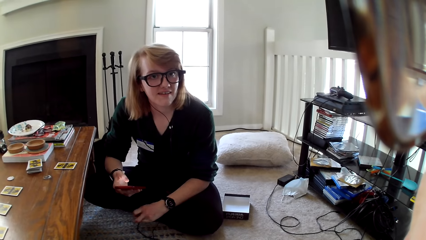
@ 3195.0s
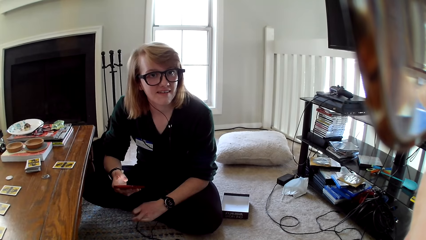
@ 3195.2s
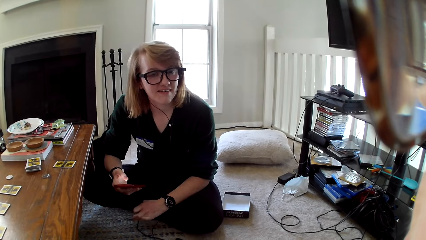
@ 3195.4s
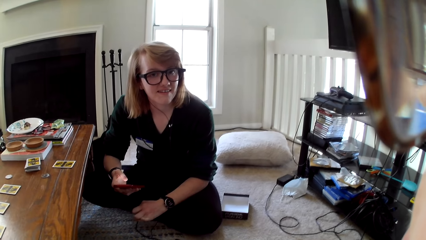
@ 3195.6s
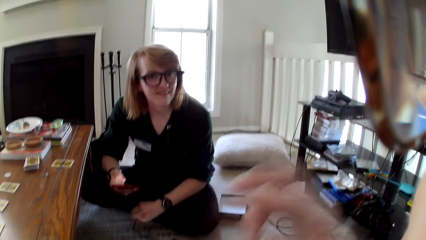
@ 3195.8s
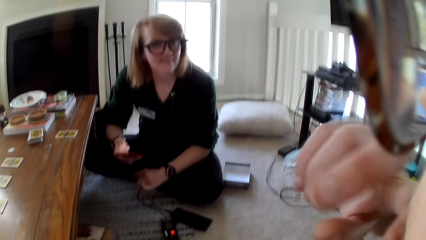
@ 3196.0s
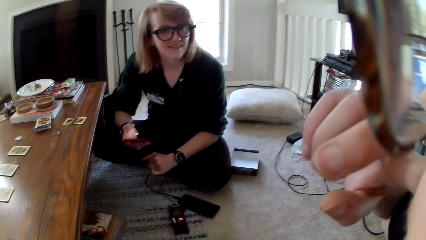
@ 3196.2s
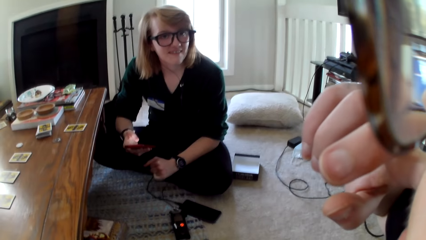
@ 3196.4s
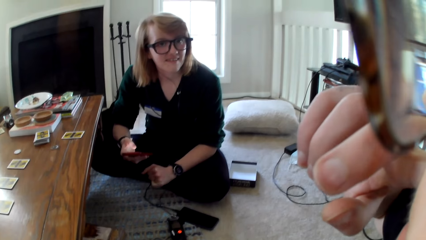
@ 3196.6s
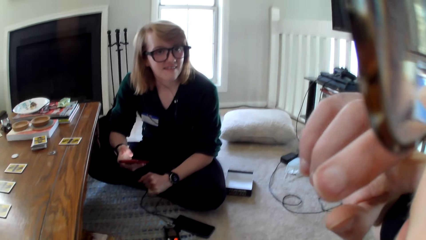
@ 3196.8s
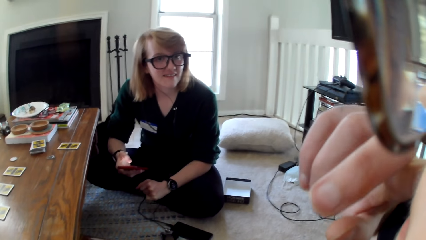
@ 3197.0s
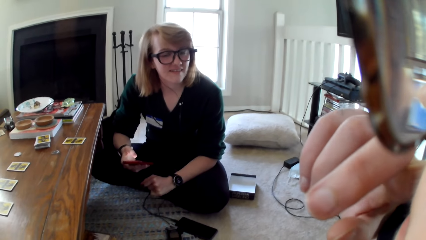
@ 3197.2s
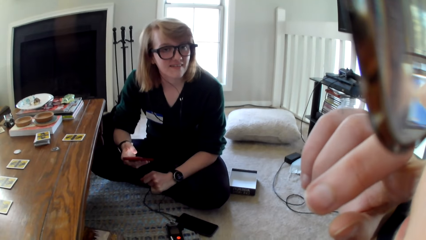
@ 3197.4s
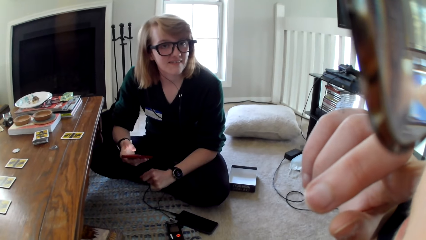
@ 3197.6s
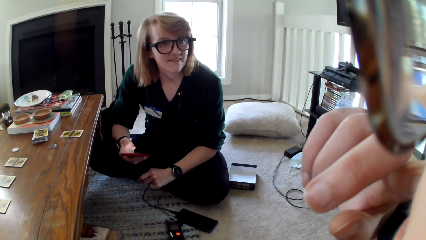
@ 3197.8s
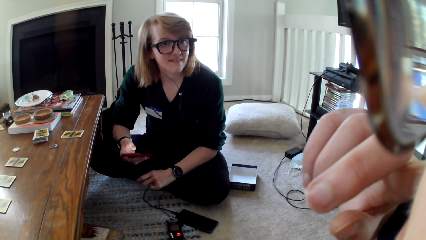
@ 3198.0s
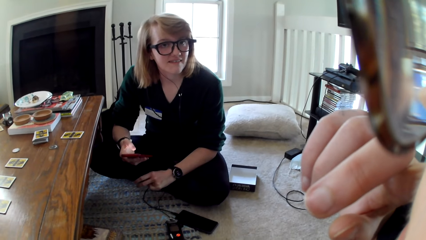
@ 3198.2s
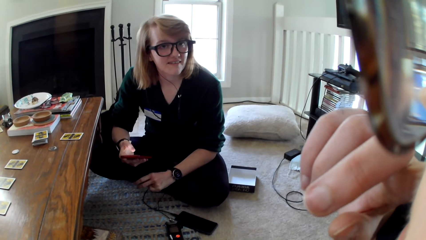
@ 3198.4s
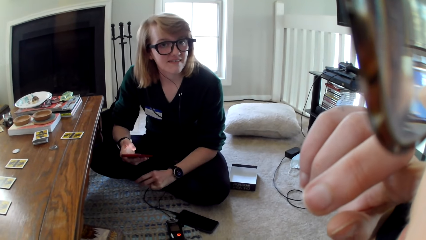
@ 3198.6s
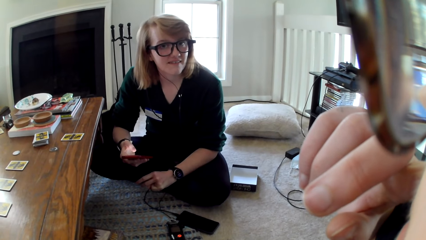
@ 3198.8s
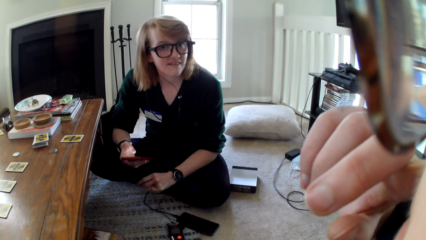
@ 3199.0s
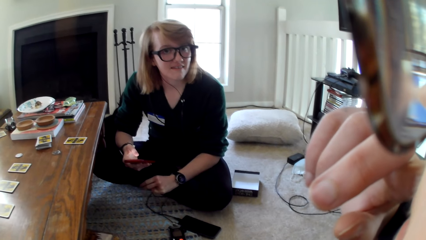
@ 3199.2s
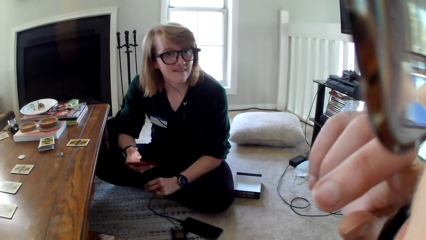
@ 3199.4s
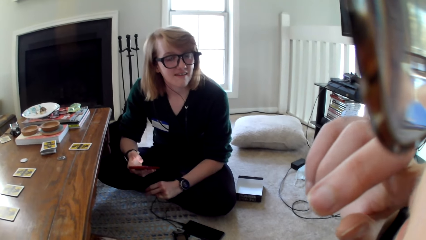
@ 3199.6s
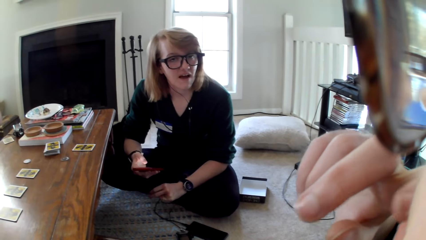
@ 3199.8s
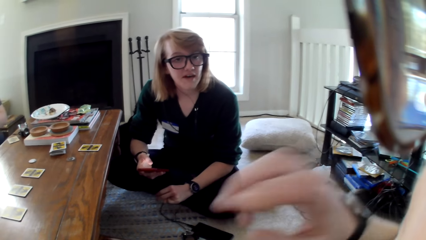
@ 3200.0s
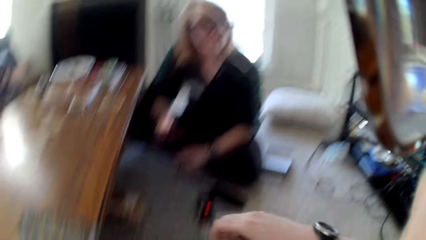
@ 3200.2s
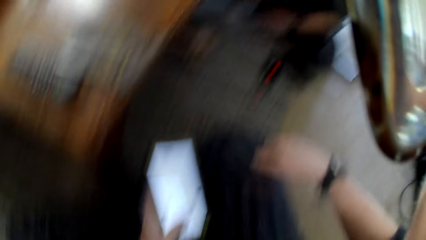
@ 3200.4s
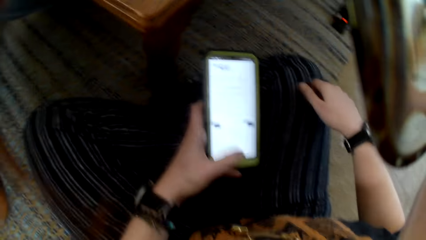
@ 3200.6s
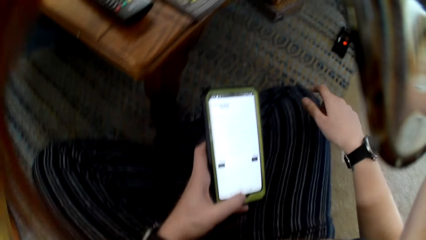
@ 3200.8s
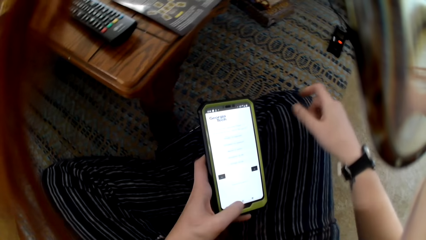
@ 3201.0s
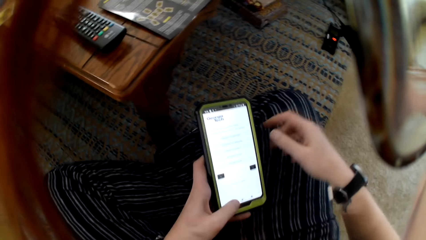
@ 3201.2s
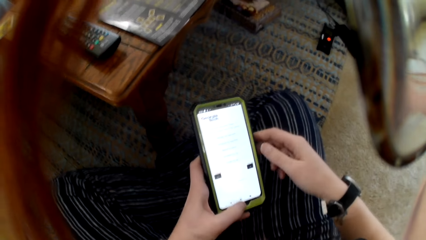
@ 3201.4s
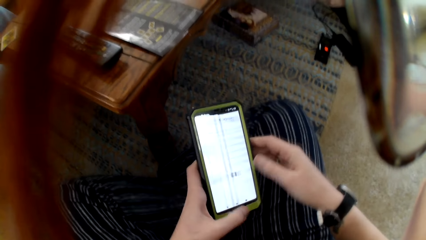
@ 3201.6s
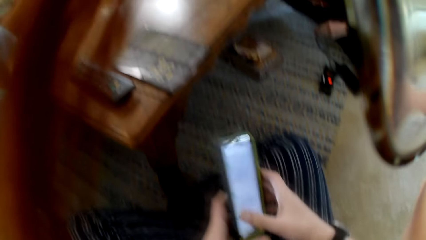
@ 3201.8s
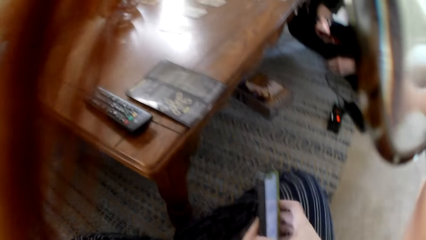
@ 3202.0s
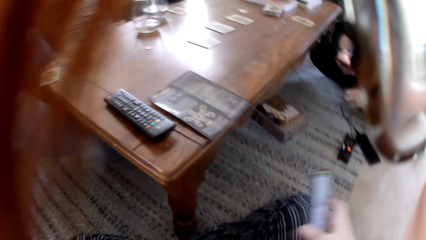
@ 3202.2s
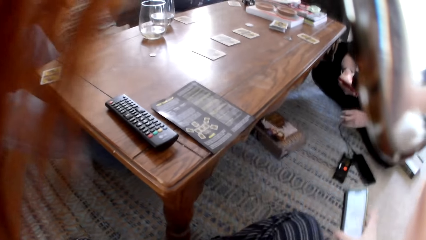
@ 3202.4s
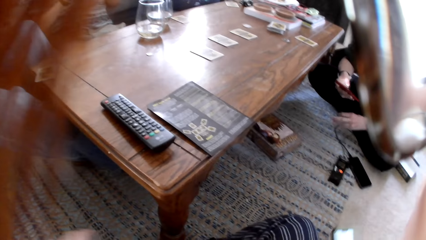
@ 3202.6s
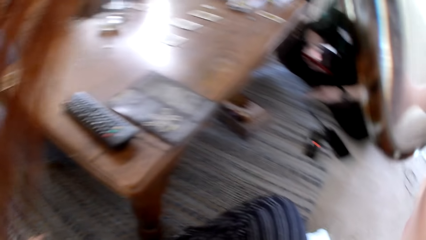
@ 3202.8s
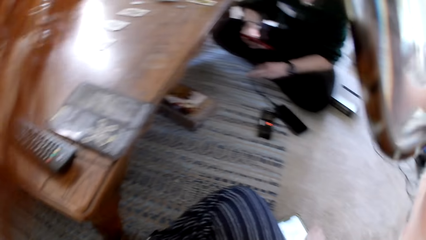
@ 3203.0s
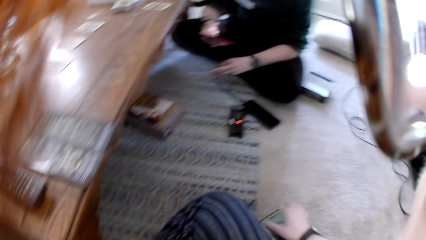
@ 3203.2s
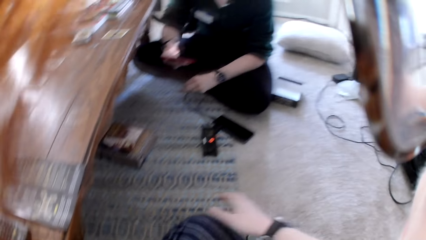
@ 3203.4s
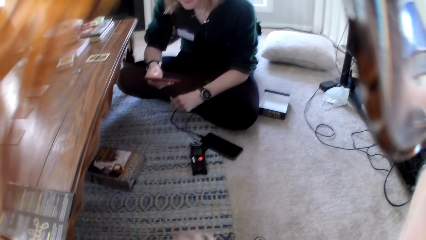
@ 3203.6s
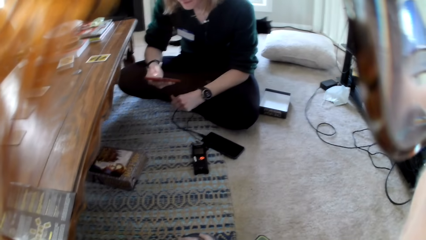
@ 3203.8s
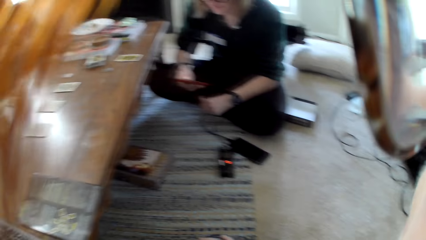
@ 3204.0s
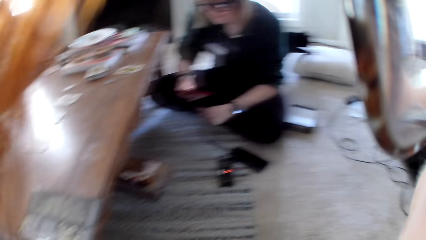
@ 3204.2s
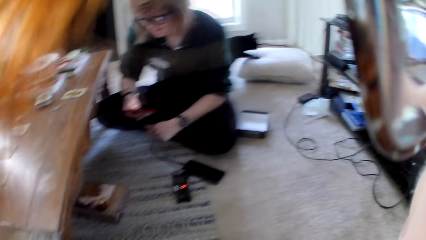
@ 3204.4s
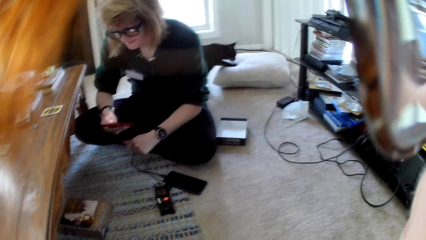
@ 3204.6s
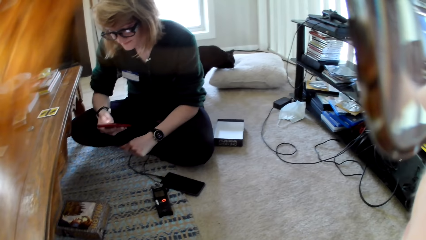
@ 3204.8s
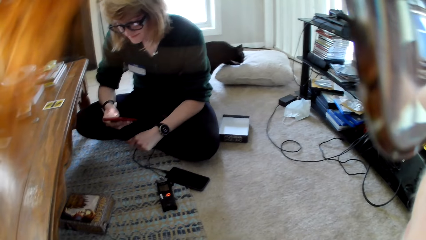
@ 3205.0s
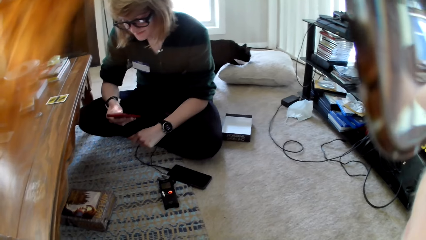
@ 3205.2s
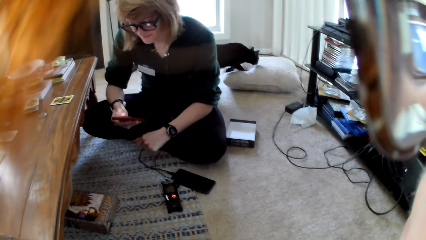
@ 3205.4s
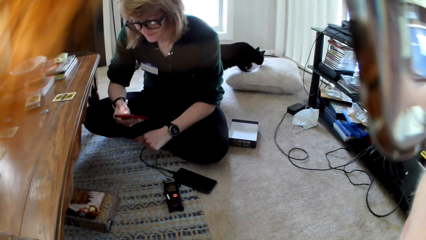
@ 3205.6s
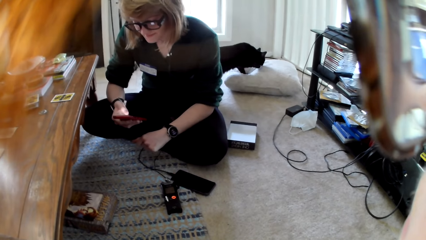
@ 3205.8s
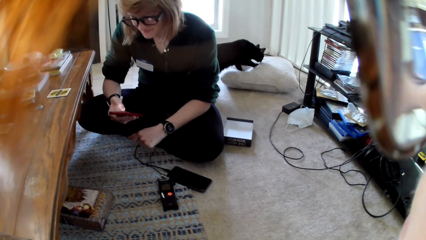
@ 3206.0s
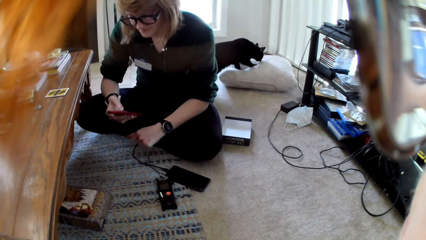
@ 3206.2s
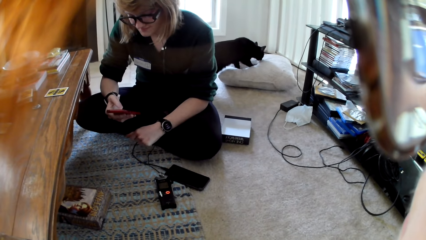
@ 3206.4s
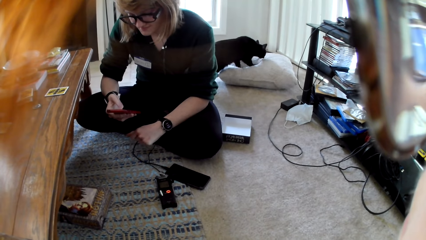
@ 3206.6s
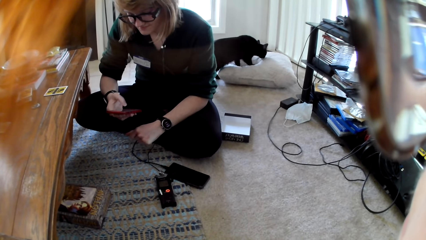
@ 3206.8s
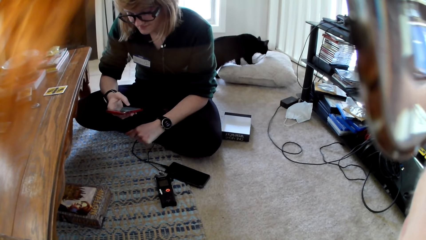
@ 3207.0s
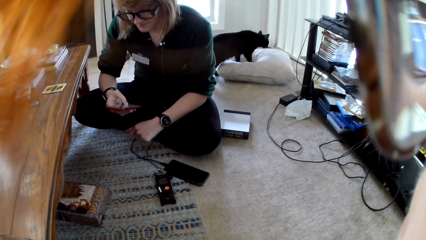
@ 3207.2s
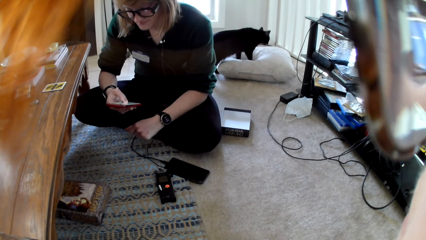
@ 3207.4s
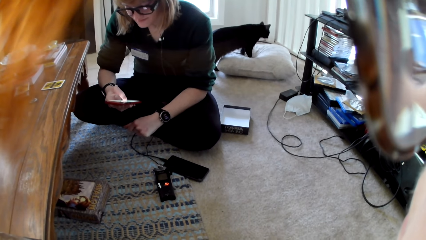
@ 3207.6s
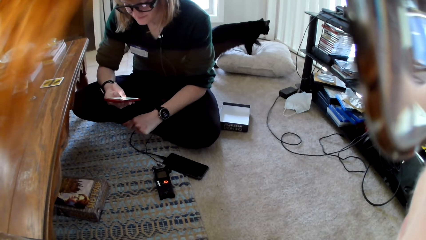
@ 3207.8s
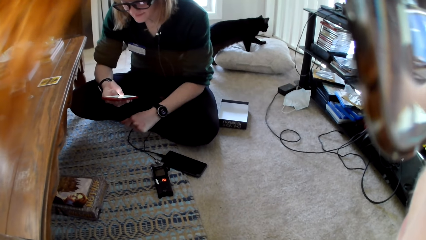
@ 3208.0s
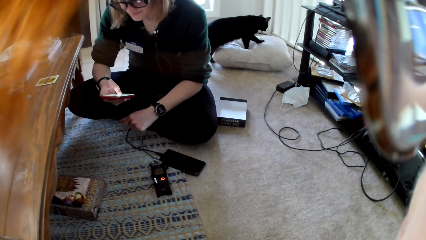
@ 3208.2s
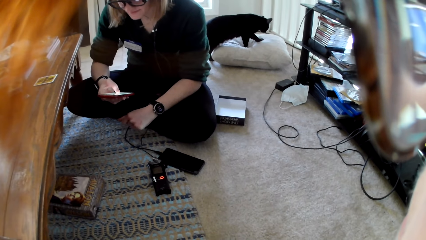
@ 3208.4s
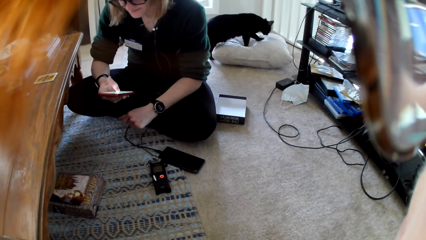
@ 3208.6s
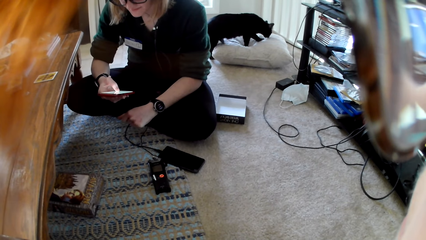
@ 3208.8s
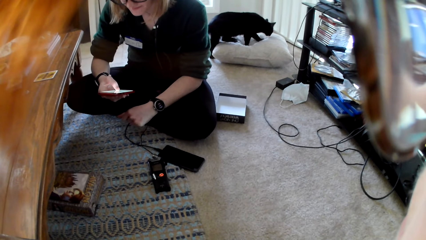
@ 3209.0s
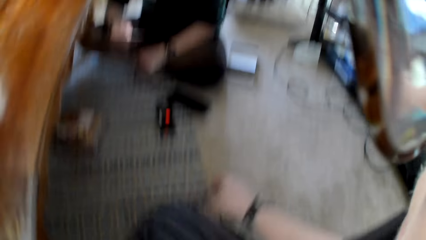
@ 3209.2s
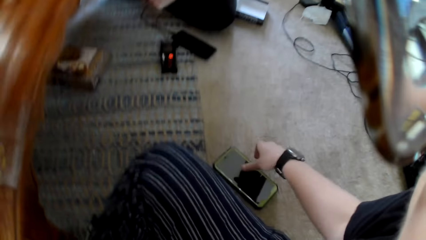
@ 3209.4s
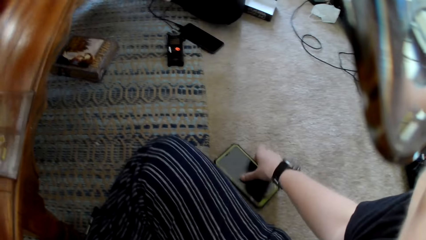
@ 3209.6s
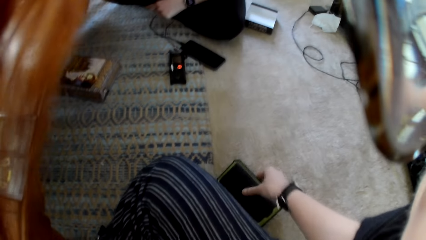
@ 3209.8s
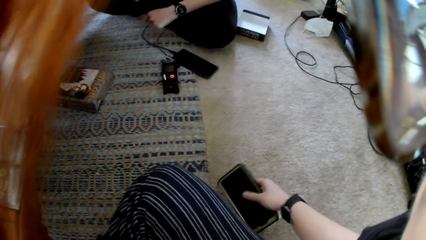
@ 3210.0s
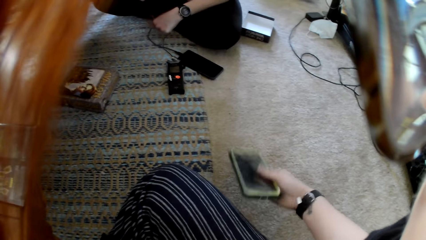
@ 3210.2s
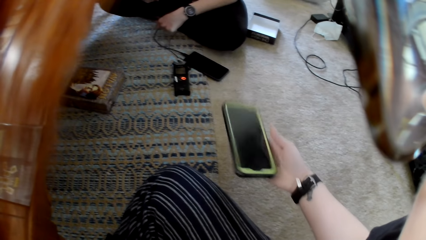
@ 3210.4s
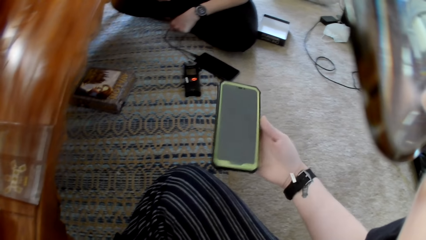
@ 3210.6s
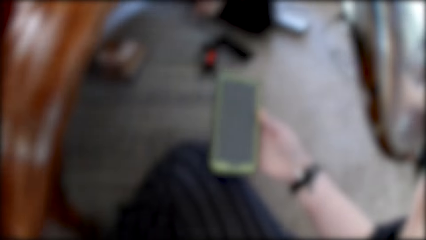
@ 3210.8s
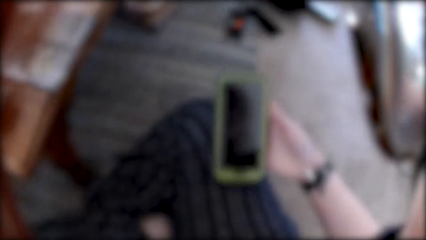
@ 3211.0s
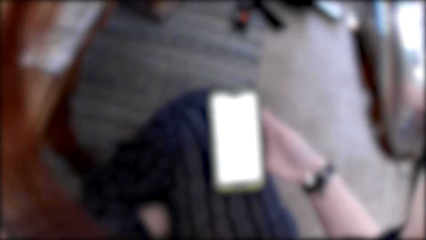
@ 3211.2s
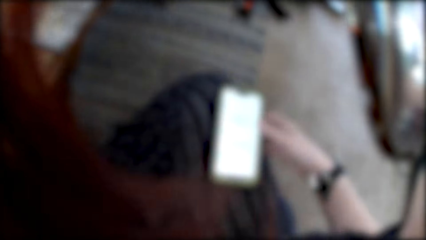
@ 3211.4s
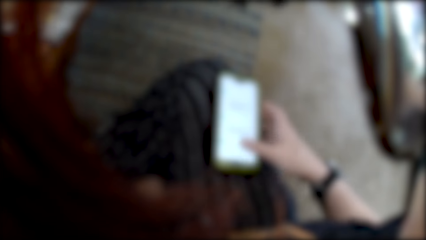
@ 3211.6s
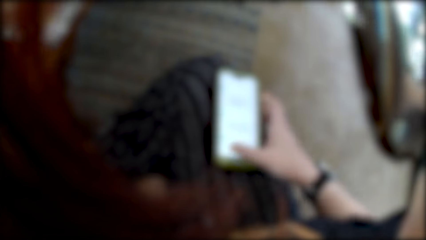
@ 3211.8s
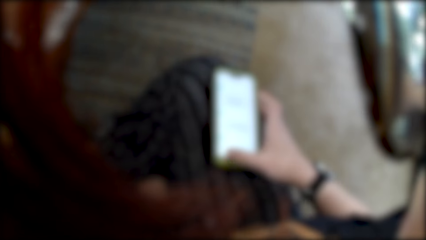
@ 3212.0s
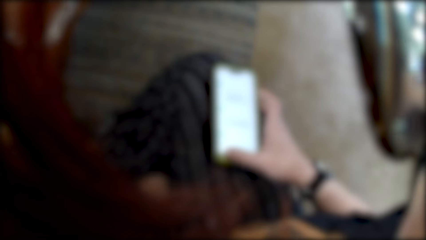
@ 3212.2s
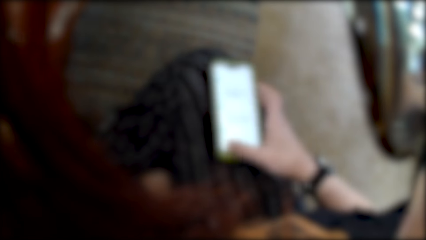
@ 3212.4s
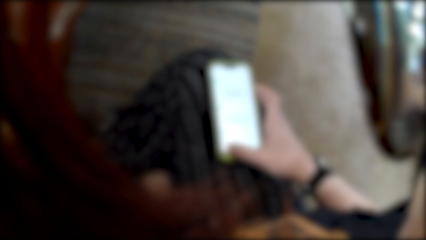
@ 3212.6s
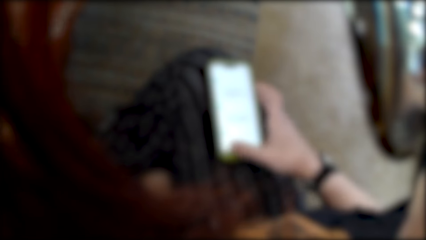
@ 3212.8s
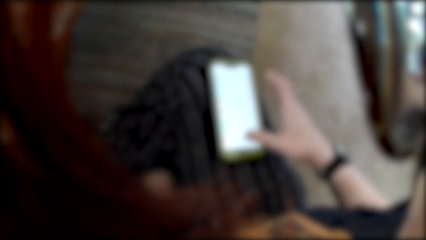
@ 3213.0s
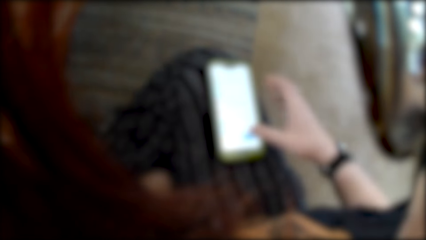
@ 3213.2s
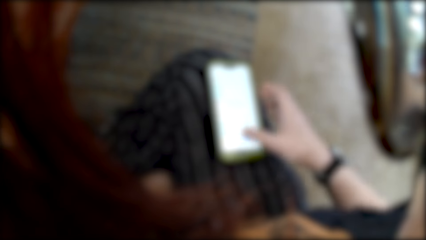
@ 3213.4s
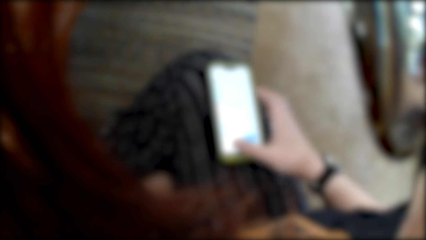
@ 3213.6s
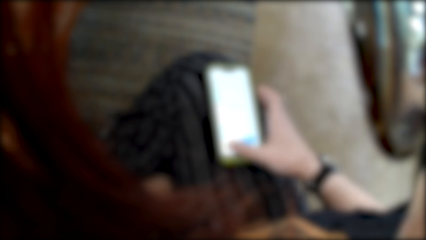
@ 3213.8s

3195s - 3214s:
The camera wearer puts a phone on the floor. They pick up the phone from the floor. They use the phone.
